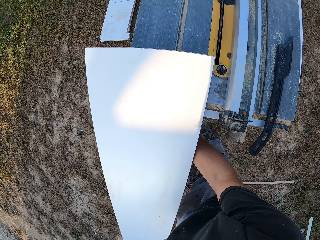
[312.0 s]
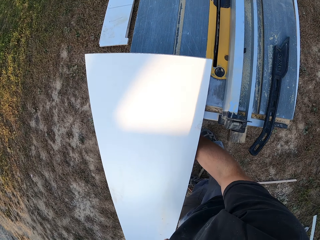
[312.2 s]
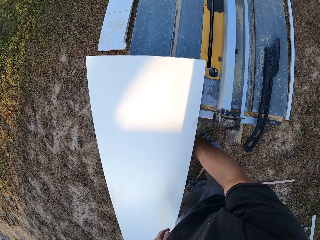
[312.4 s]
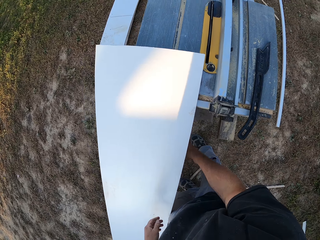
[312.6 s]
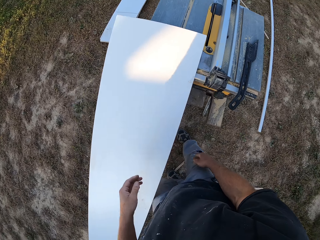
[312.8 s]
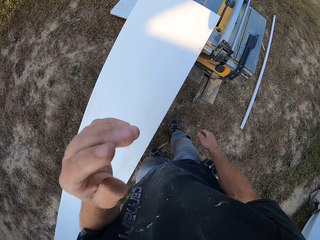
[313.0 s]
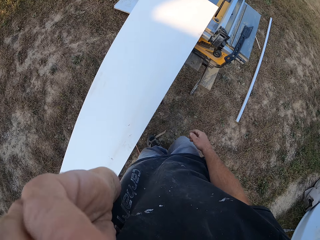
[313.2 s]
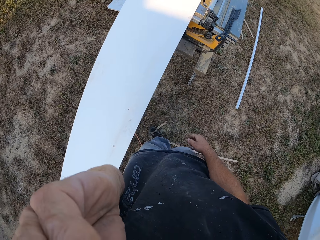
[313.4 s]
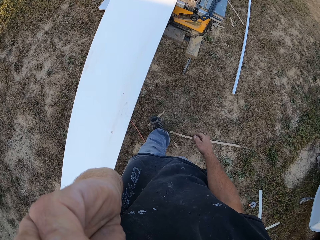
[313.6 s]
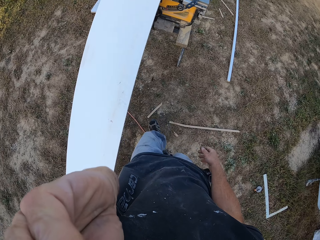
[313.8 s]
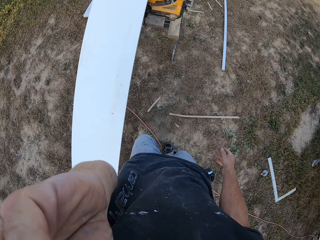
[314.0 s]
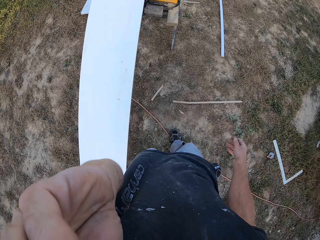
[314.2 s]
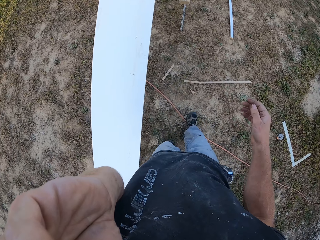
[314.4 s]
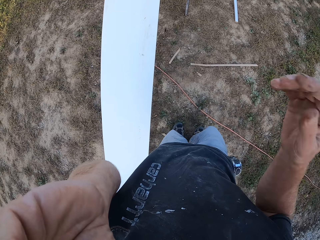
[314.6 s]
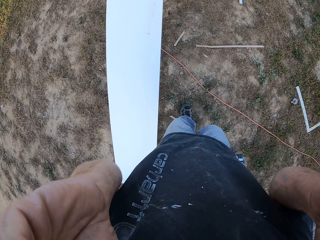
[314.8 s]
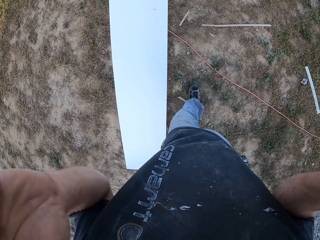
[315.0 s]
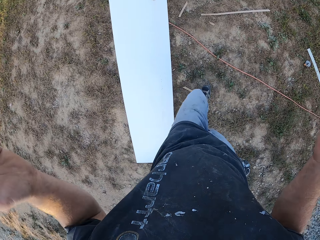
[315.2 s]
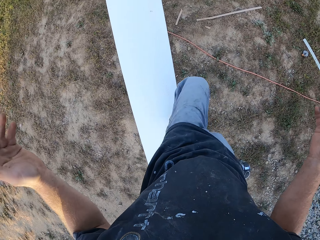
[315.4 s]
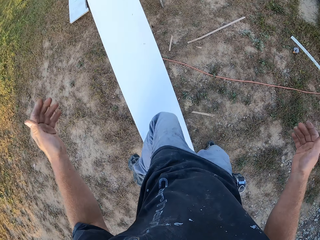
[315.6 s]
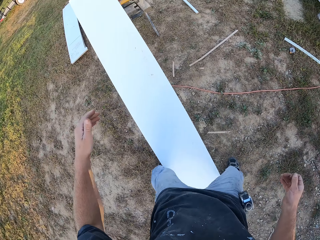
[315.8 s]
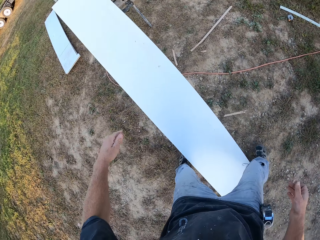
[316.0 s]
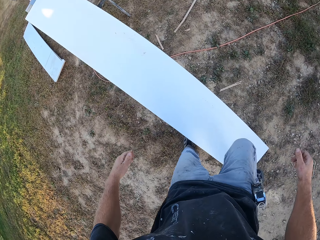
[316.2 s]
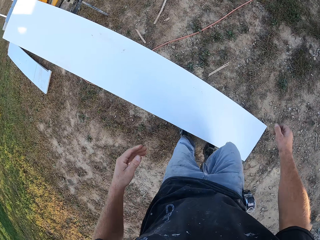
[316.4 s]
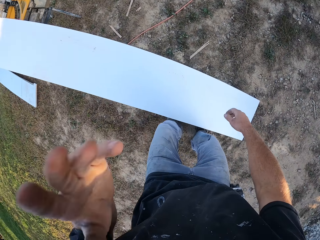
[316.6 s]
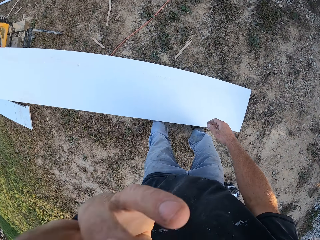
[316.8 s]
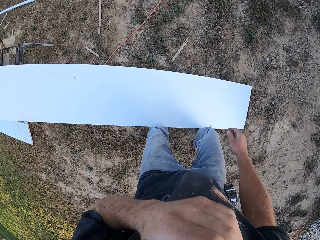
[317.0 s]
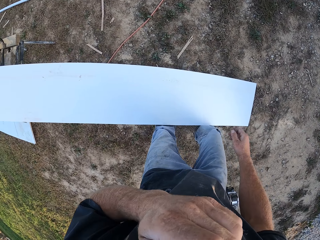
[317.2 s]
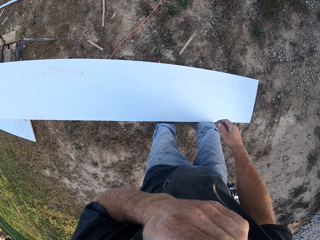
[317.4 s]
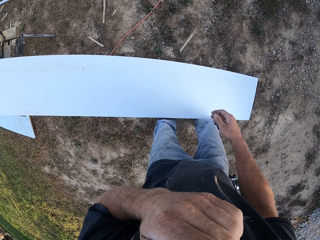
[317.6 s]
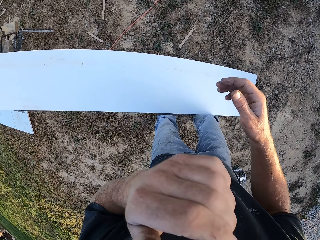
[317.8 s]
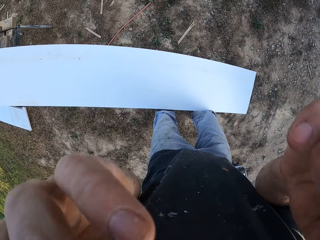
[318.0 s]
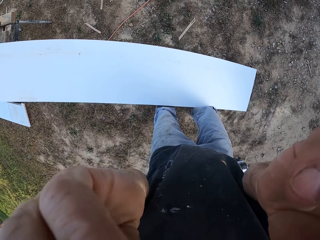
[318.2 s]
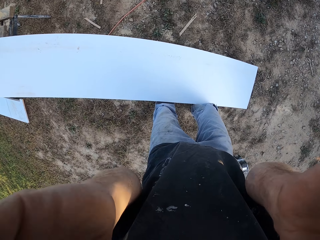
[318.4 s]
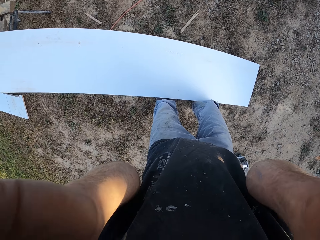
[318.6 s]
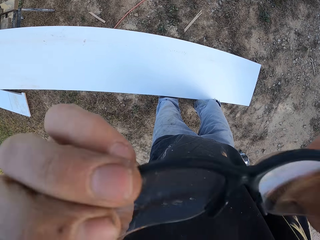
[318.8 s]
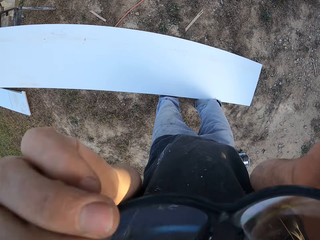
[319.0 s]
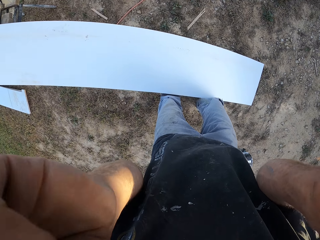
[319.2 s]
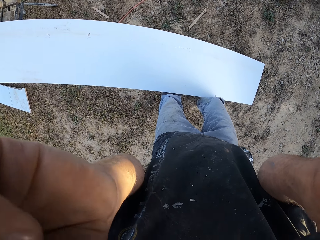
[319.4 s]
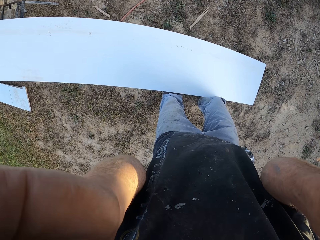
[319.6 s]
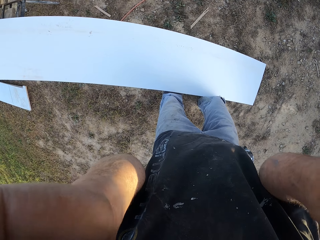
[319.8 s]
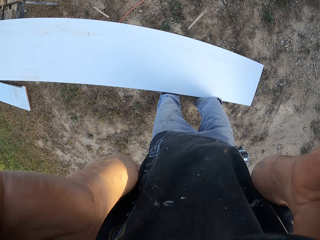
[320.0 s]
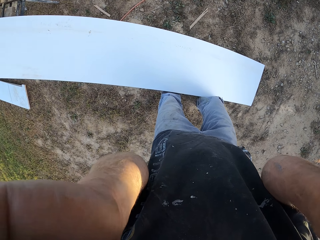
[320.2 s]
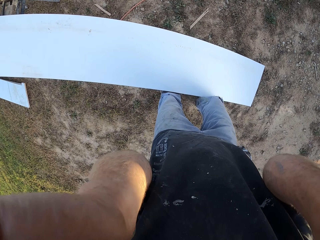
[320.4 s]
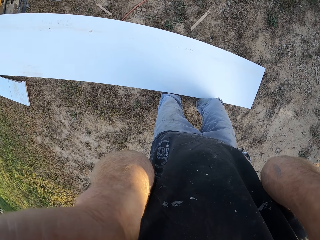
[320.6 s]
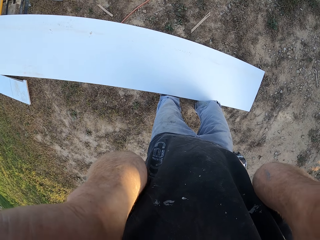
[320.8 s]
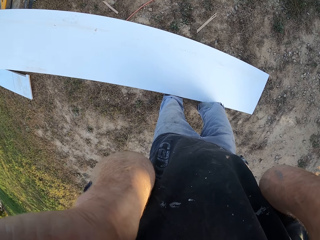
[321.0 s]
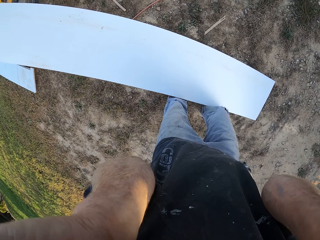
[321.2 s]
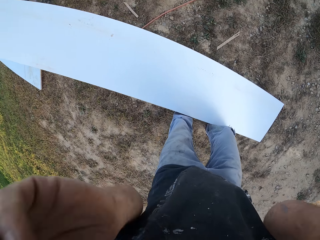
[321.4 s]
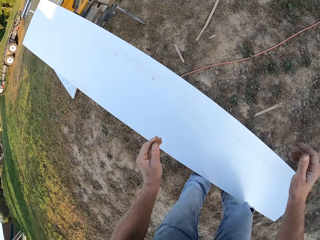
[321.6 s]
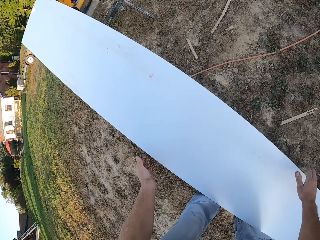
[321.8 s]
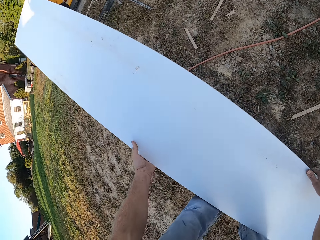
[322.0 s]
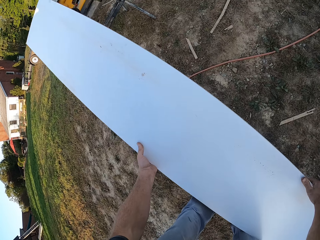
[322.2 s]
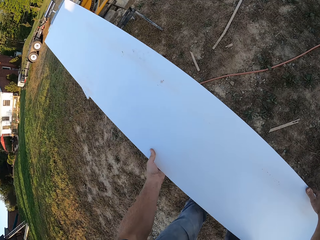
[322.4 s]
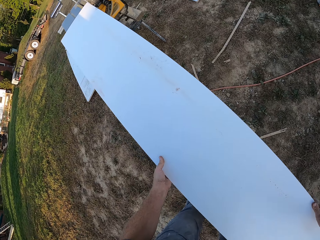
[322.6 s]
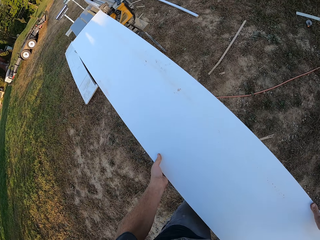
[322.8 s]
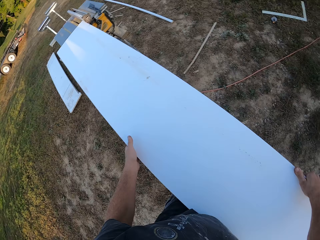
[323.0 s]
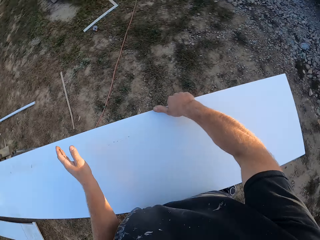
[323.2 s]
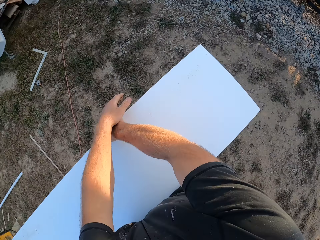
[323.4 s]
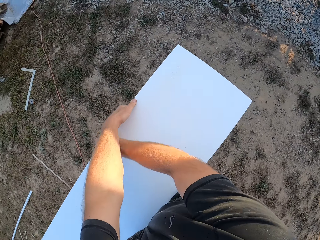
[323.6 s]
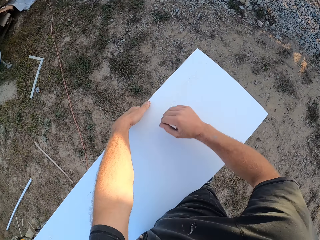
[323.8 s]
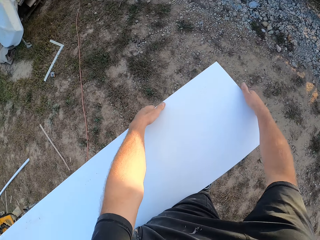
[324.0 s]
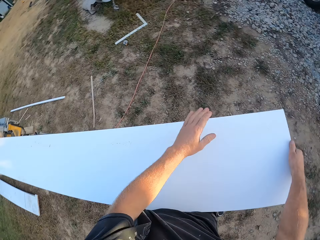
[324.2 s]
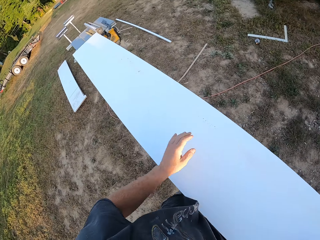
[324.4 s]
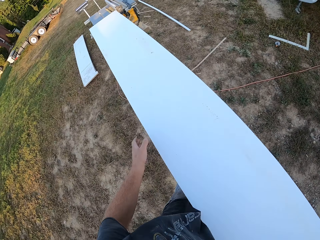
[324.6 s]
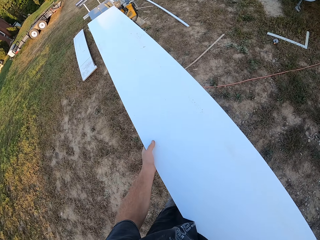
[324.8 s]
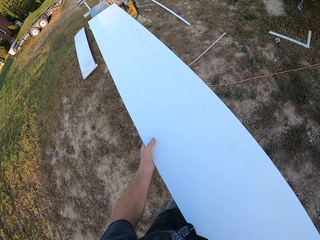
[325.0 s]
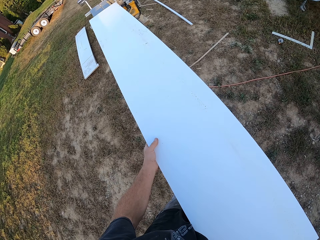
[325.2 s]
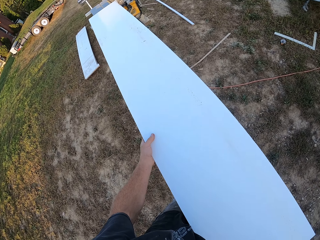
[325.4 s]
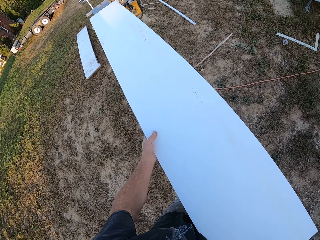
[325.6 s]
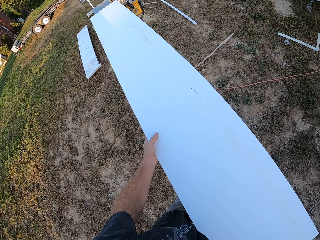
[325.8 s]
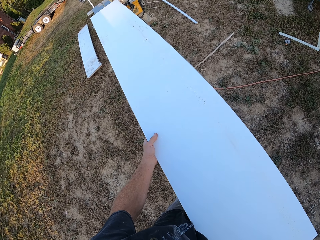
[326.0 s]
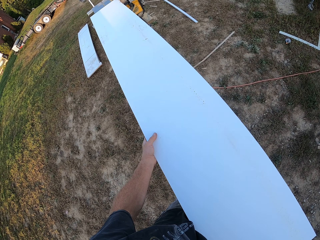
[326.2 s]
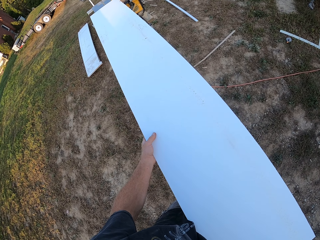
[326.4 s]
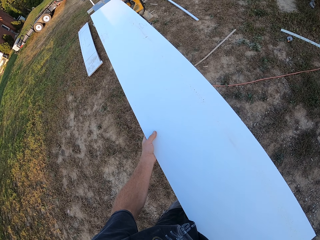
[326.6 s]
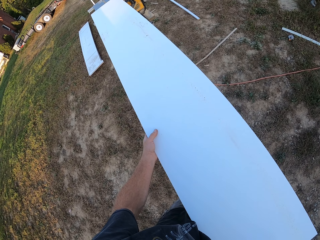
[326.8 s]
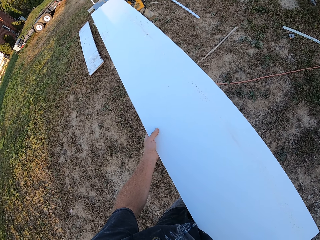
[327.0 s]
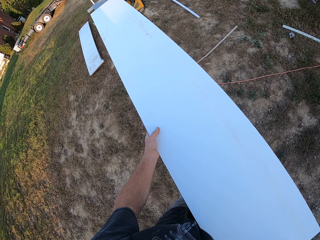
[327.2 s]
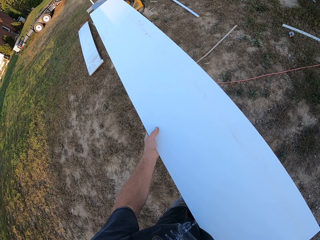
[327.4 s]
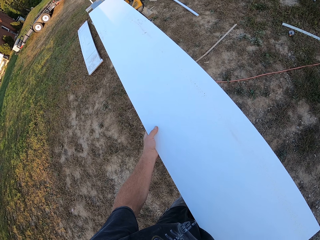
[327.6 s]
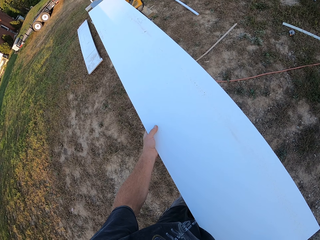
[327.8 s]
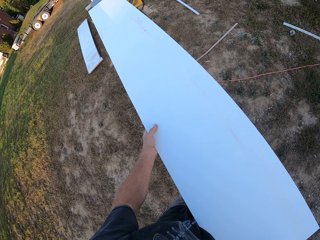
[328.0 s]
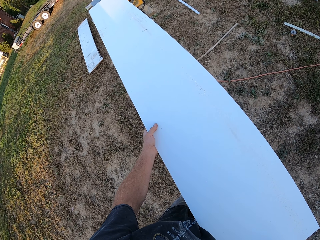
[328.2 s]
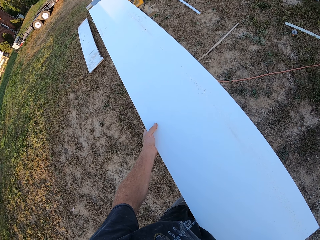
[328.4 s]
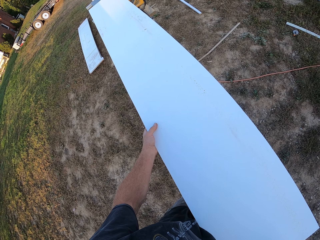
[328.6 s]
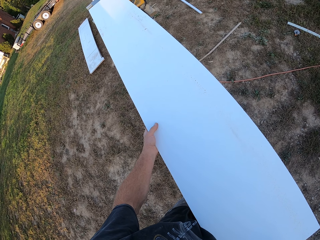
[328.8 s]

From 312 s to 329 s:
The camera wearer switches on the table saw machine. They adjust the safety glasses. They adjust the safety glasses again. They cut the wood with the table saw machine.

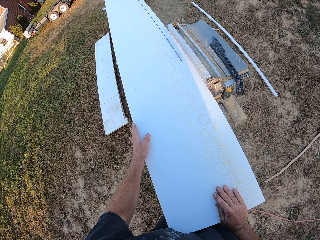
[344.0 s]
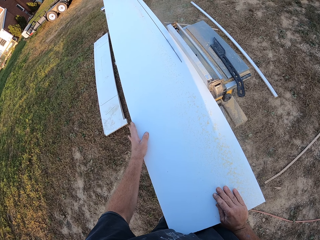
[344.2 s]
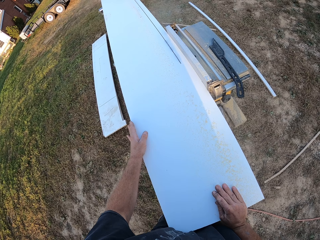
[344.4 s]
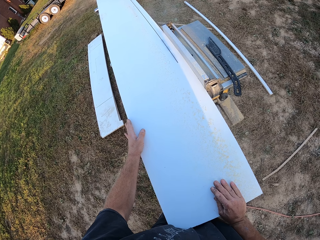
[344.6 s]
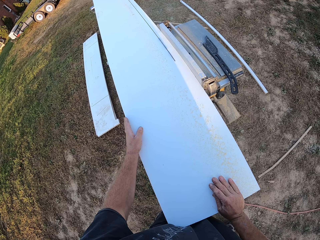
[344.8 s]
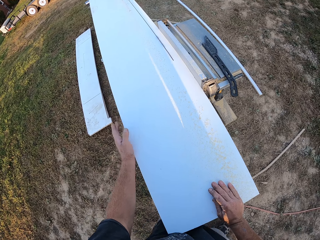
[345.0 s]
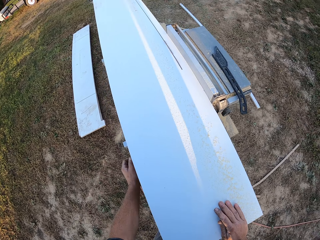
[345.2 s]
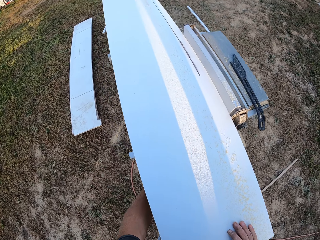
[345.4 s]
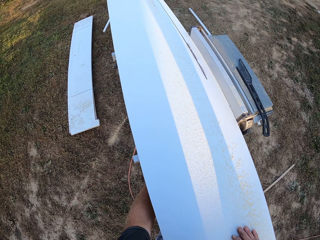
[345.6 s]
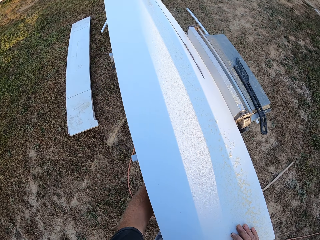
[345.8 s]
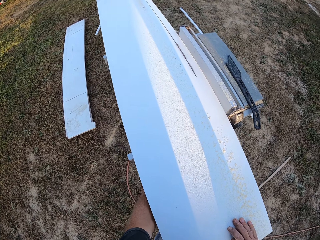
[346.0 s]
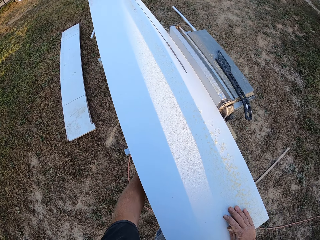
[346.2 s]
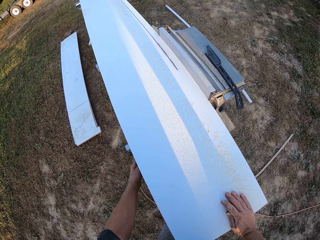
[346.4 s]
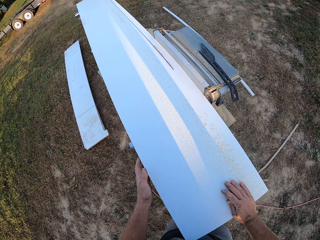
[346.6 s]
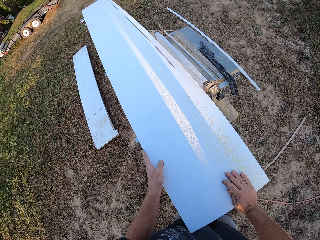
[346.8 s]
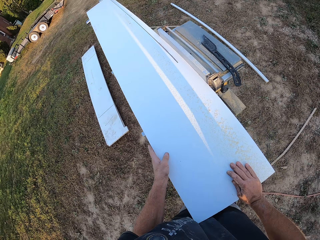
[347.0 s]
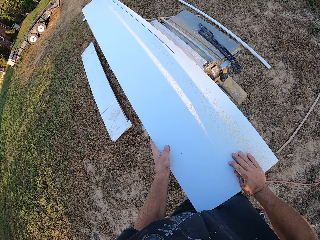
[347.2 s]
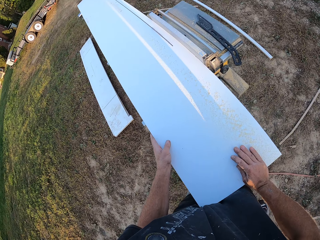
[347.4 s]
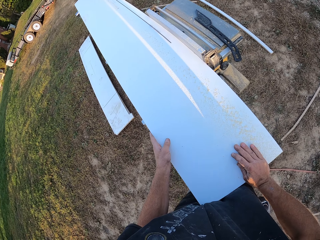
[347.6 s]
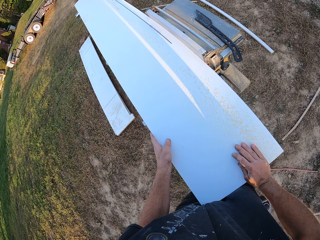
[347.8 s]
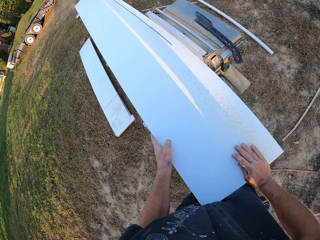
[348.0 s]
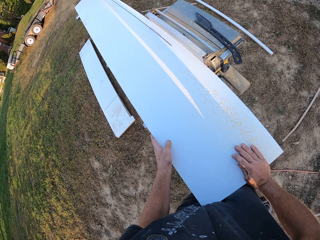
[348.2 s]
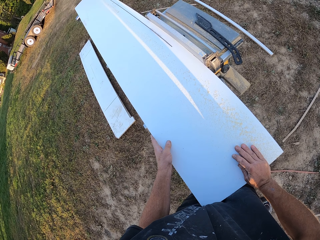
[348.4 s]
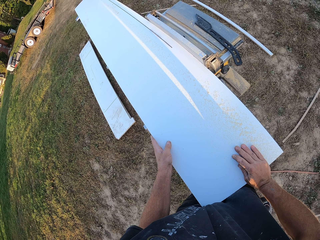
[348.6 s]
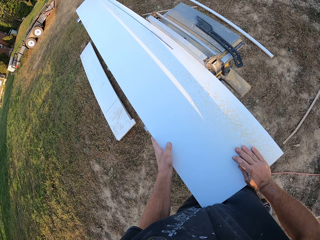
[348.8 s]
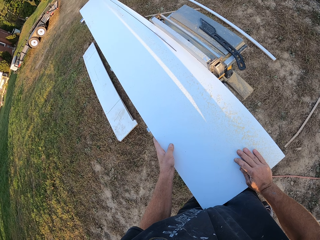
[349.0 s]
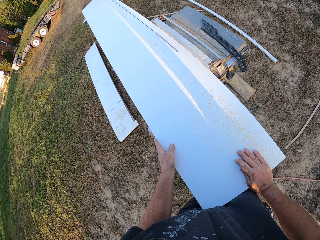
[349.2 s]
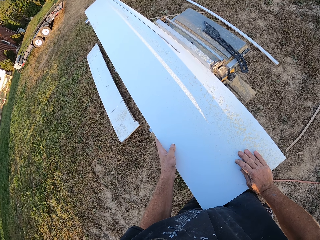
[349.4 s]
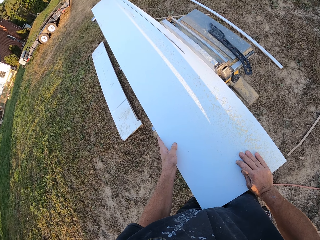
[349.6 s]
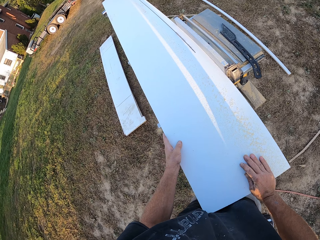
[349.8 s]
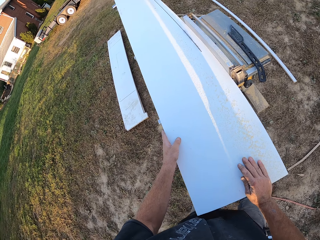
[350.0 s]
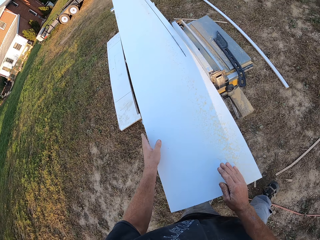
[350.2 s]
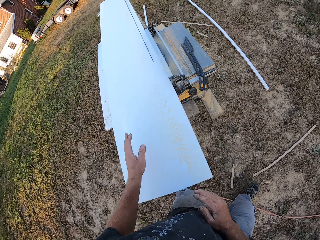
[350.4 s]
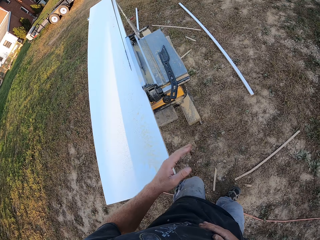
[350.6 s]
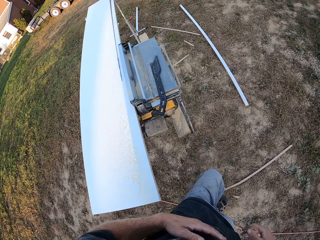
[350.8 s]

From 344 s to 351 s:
The camera wearer switches off the table saw machine.
